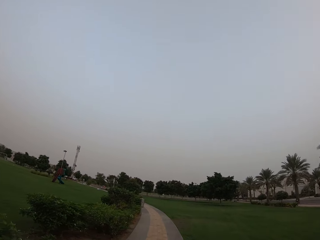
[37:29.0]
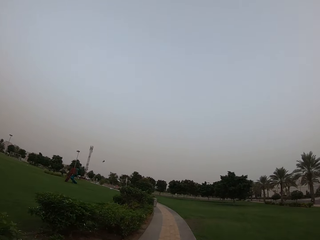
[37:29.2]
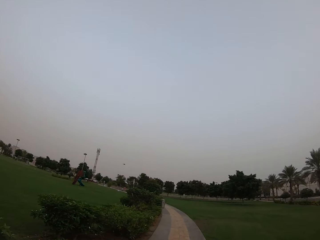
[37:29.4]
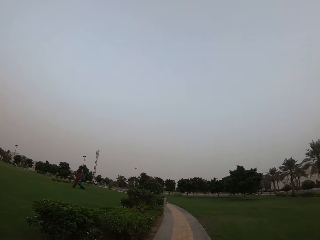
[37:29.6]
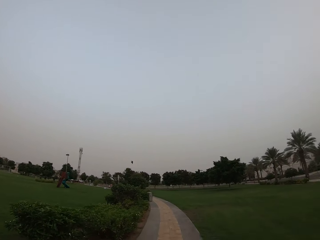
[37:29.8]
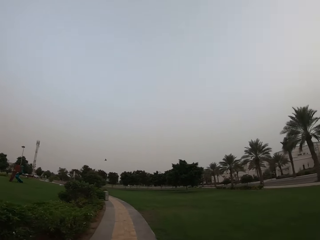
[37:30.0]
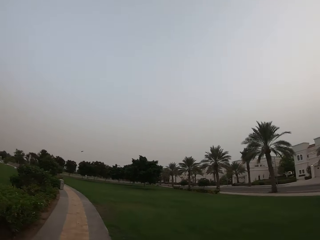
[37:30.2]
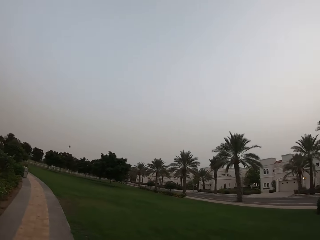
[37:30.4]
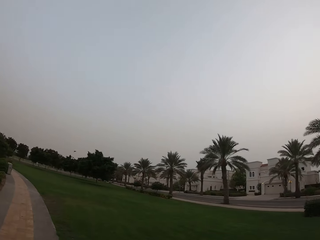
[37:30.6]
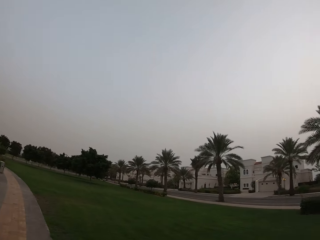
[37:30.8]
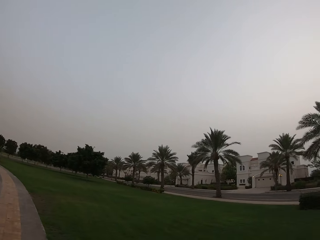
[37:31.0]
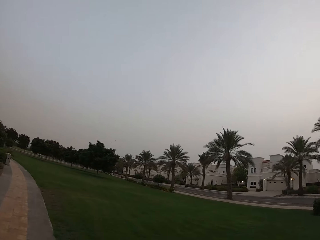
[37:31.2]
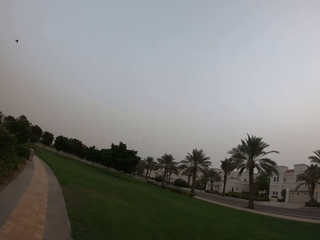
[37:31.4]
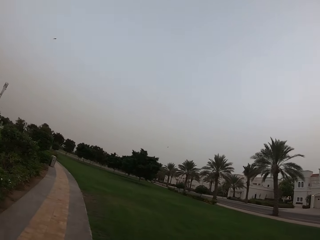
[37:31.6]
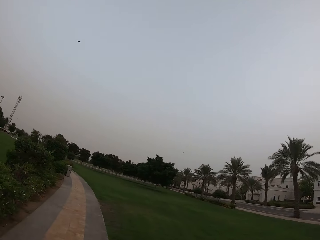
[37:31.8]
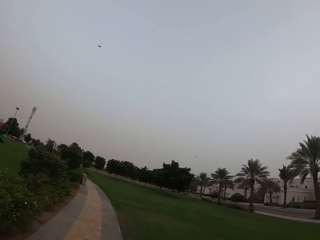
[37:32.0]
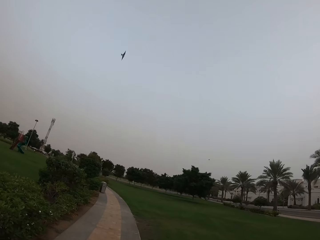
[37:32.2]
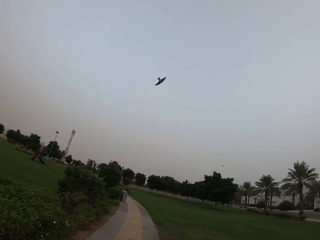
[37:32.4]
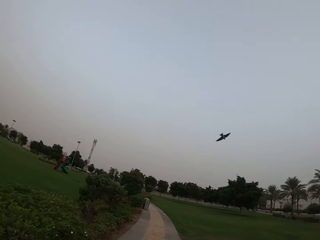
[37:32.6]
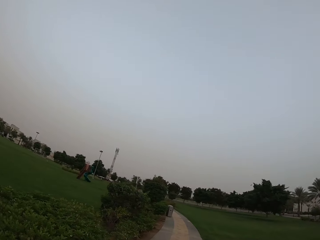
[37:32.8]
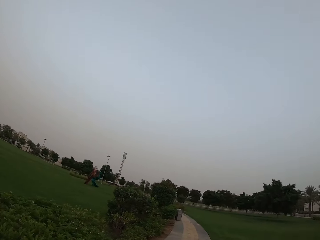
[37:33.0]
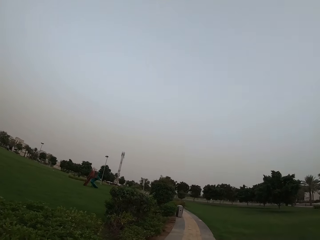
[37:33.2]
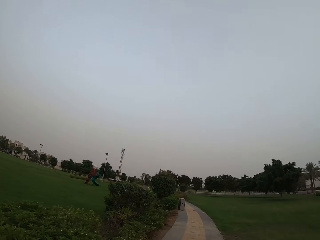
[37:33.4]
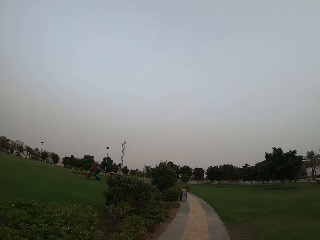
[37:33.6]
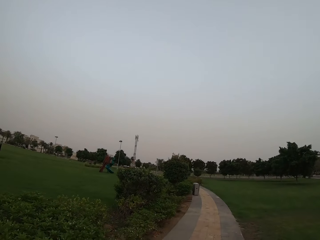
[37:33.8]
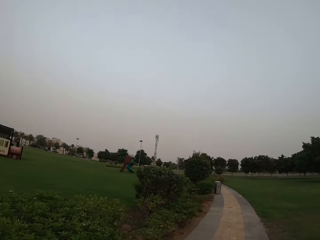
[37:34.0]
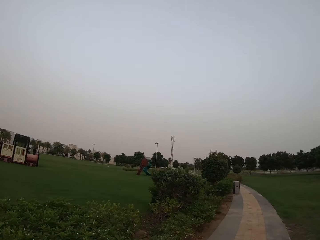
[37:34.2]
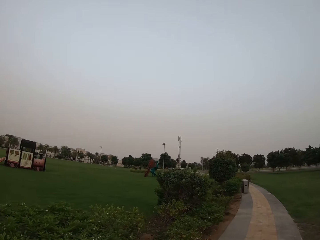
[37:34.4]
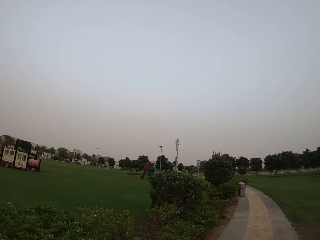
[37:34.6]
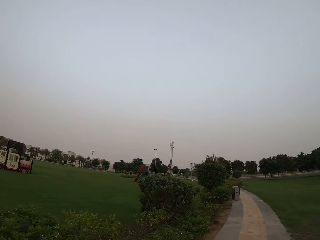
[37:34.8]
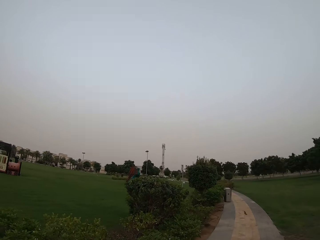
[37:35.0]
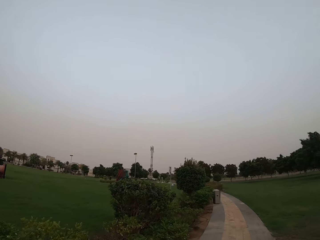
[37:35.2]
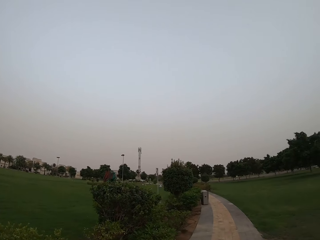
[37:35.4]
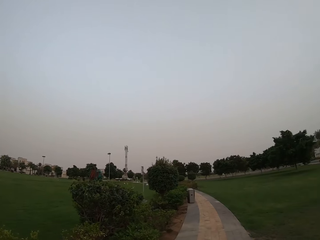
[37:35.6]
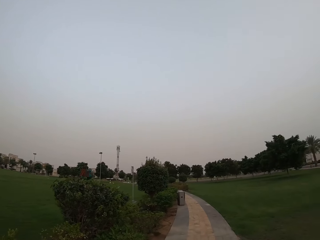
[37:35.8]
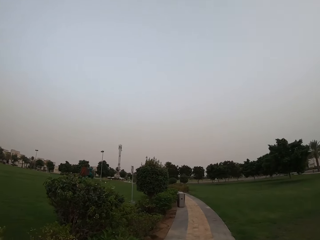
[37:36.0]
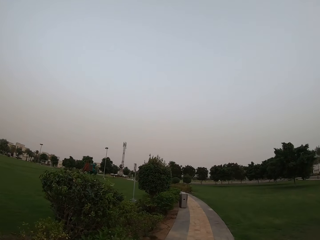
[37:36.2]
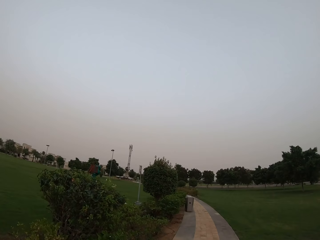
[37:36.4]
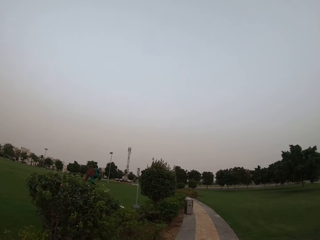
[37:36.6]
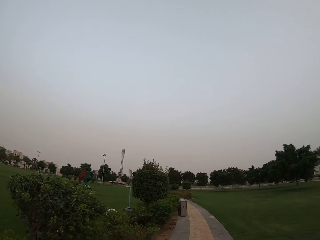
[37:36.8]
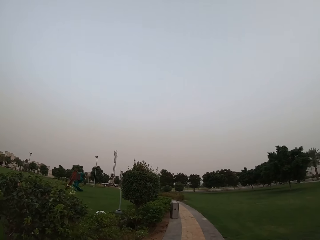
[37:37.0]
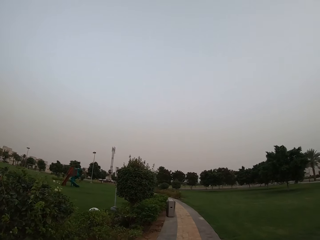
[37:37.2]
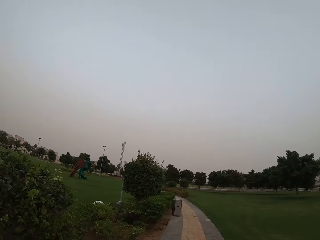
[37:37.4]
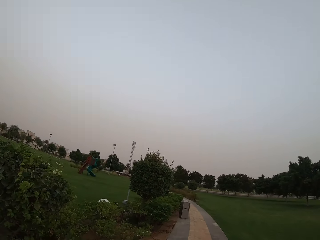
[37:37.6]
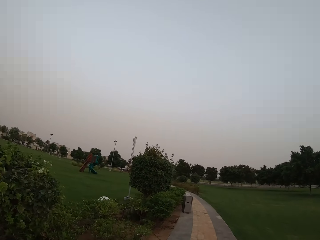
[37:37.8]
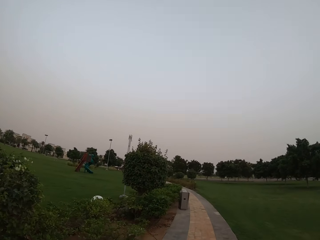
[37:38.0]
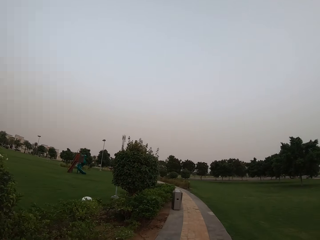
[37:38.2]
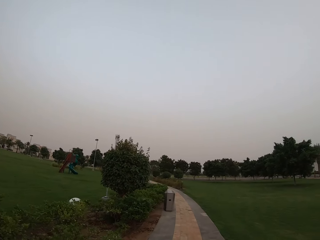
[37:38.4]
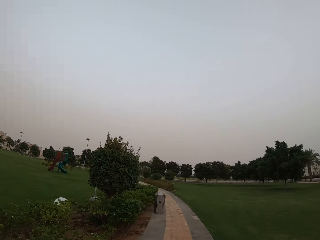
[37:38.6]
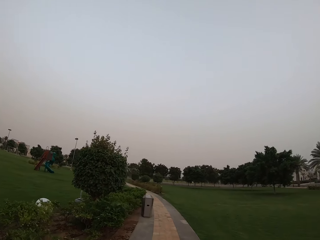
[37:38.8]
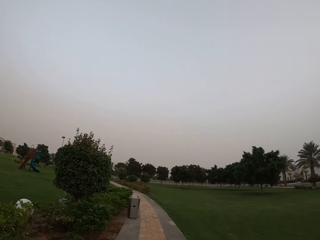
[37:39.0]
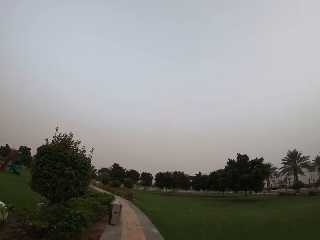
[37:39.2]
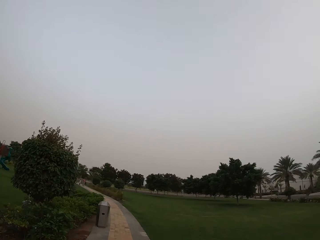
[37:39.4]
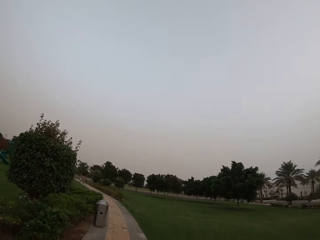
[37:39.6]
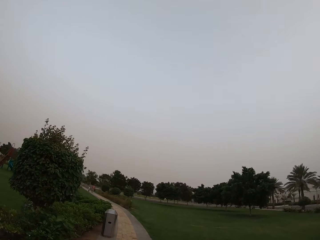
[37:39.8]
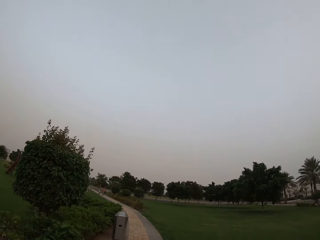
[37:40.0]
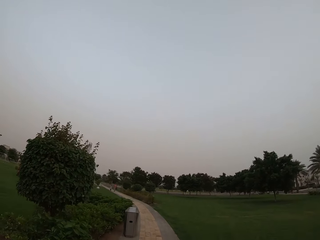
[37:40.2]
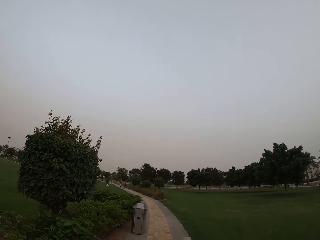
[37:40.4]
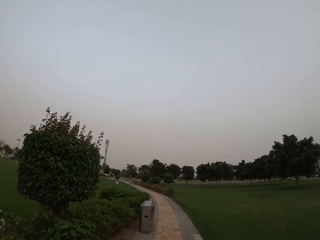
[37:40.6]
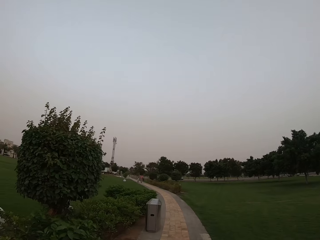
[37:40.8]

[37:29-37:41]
The camera wearer looks around. They walk around.

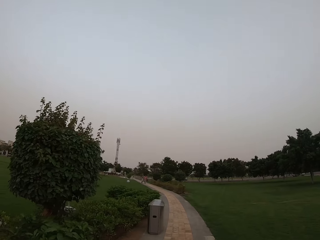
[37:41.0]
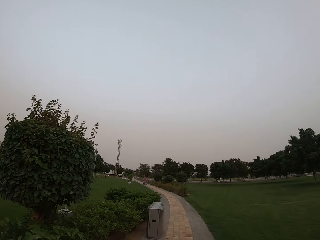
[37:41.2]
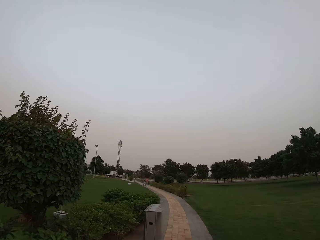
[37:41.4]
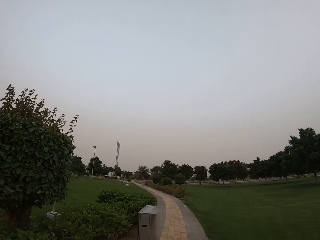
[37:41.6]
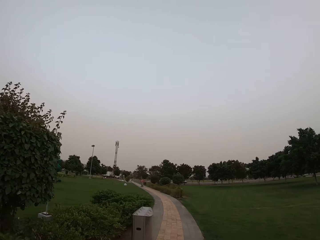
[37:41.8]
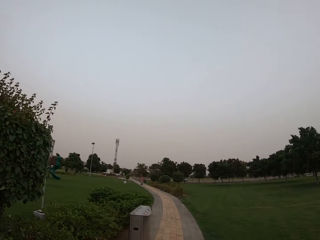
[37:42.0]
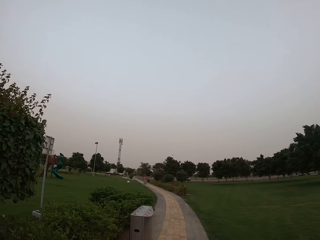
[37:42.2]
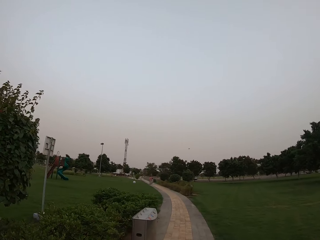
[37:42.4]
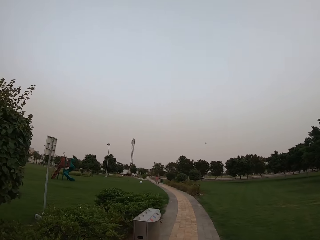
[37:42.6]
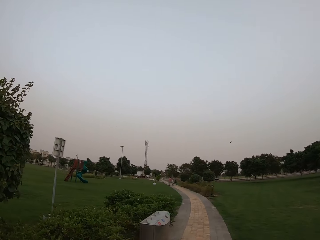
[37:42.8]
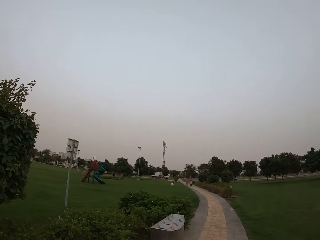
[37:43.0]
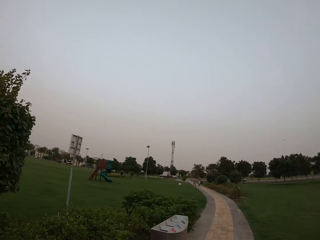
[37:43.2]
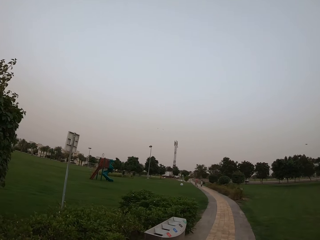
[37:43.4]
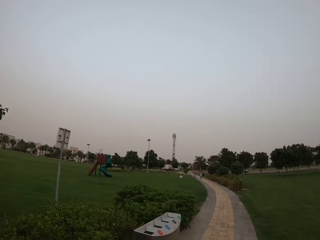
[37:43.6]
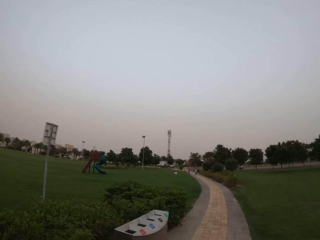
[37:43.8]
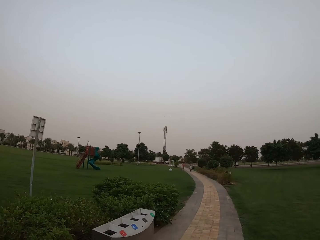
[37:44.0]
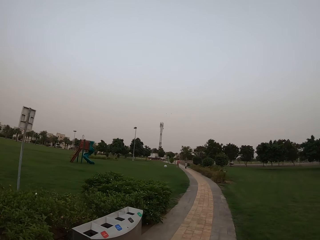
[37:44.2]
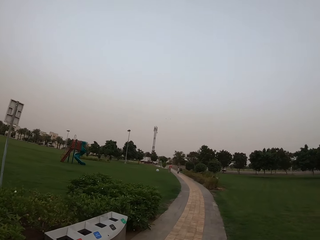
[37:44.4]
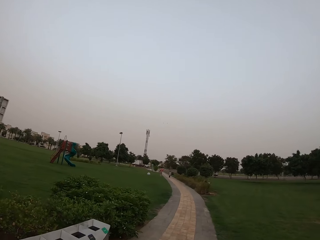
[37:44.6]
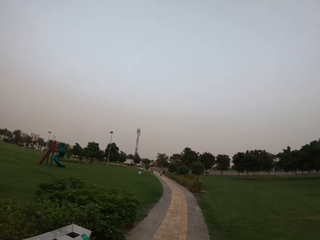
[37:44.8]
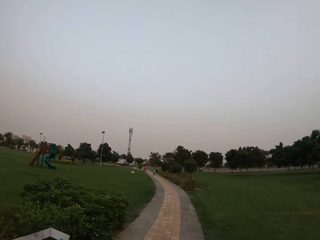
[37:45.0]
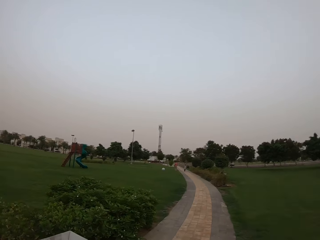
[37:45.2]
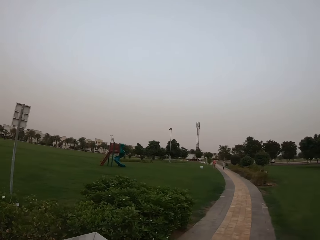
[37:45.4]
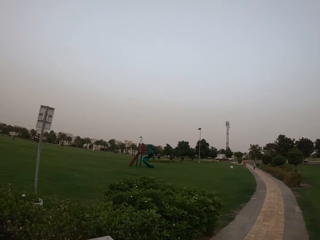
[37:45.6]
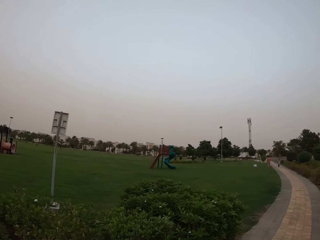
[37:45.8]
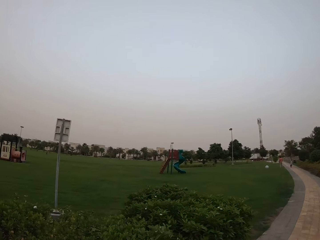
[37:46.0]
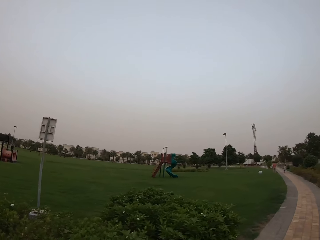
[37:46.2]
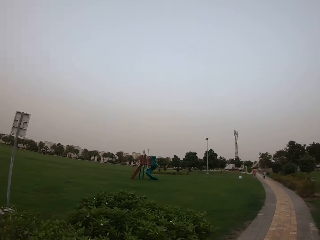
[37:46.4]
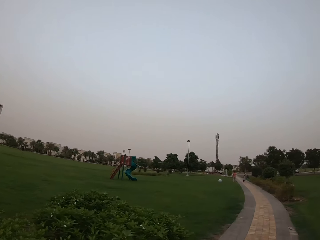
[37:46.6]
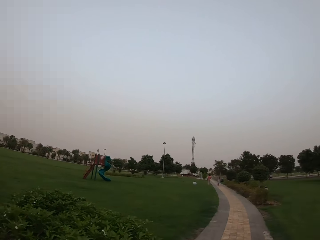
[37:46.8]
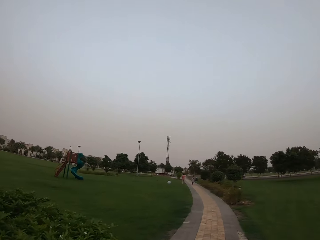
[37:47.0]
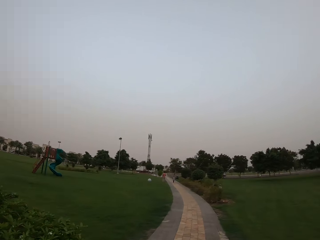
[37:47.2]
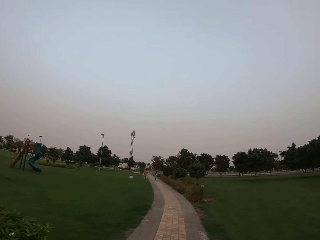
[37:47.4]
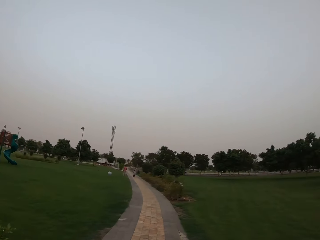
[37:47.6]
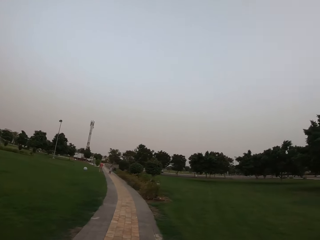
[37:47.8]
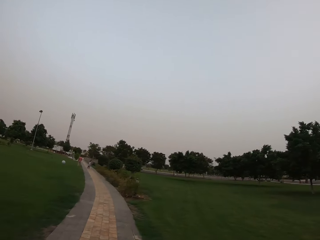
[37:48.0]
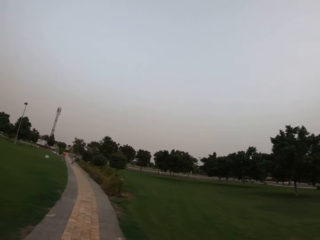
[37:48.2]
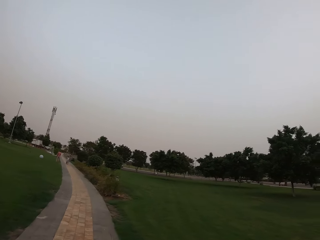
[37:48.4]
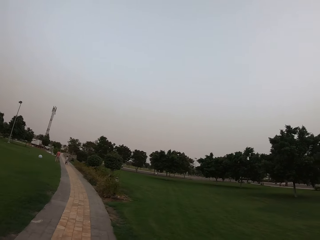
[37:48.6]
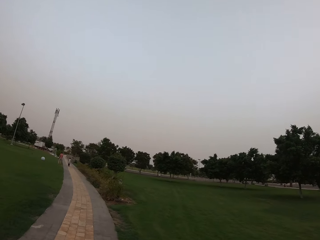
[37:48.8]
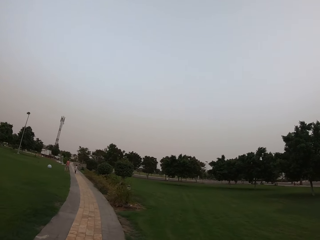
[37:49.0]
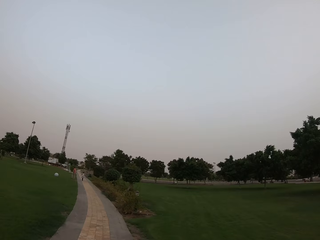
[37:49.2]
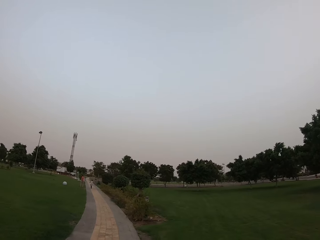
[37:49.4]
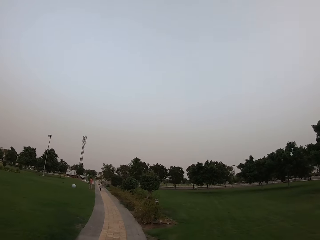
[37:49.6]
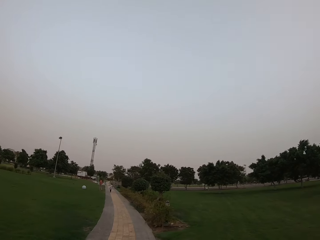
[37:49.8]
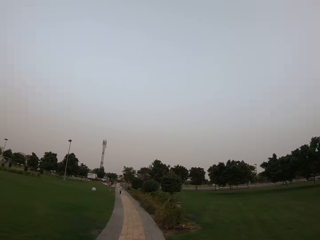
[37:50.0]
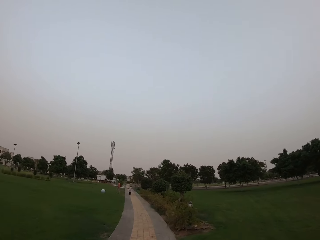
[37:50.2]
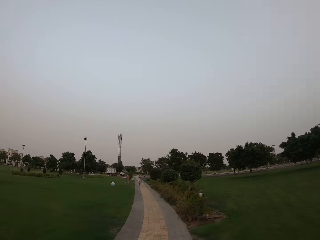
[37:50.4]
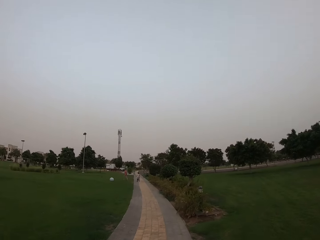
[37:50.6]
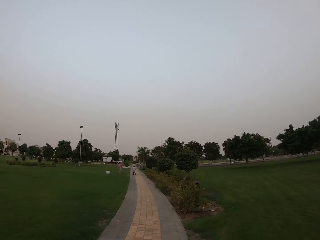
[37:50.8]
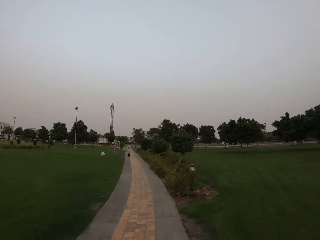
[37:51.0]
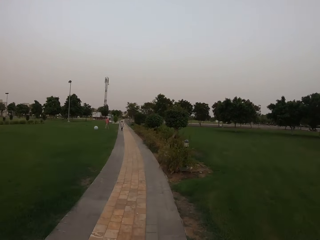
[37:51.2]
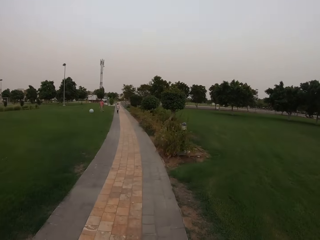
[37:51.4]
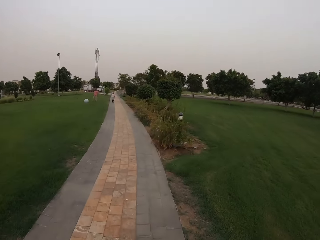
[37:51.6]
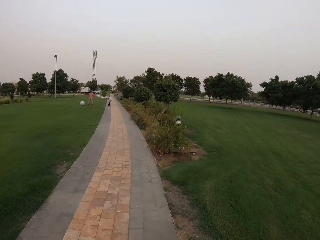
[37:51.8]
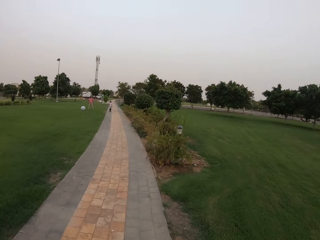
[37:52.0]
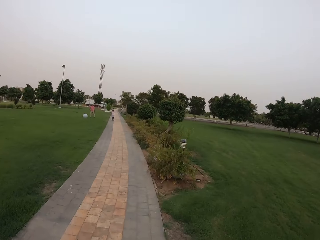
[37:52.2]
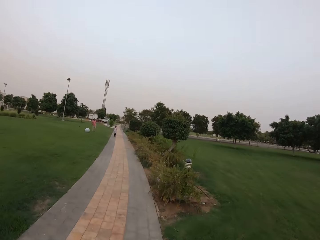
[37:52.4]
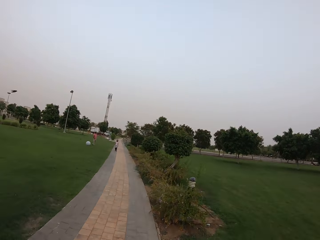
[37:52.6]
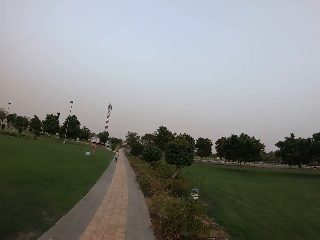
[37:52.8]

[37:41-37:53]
The camera wearer looks around. They walk around.
